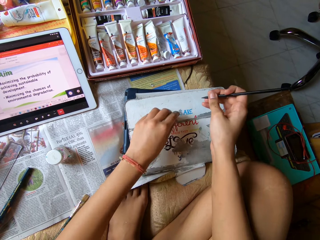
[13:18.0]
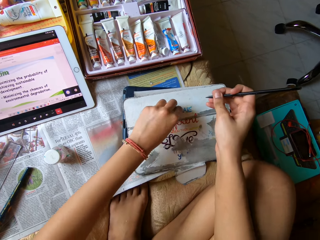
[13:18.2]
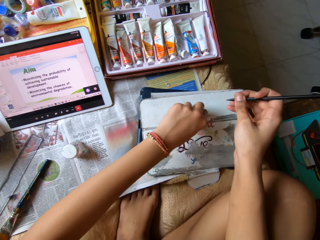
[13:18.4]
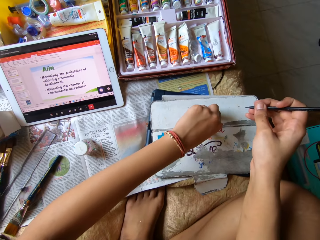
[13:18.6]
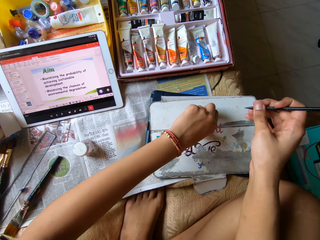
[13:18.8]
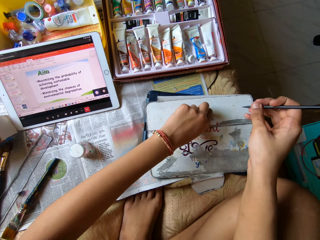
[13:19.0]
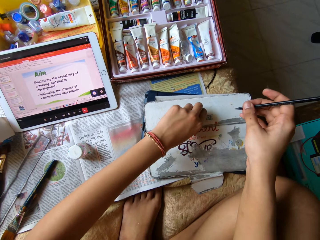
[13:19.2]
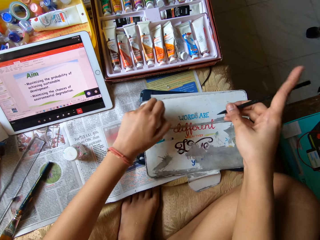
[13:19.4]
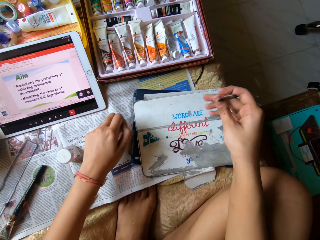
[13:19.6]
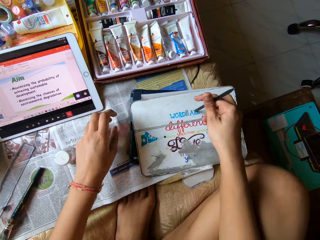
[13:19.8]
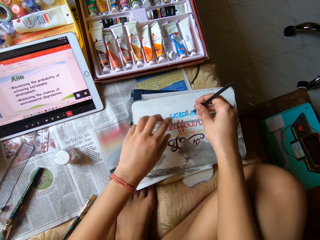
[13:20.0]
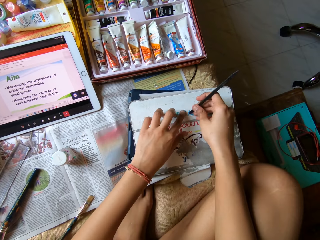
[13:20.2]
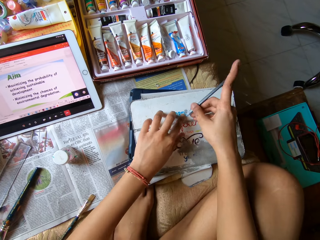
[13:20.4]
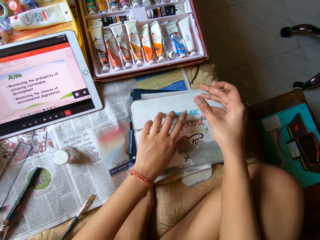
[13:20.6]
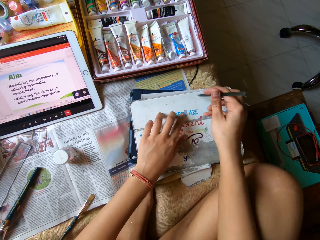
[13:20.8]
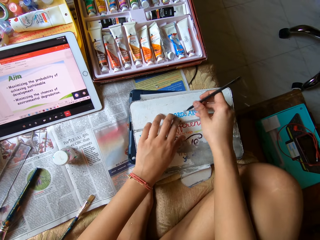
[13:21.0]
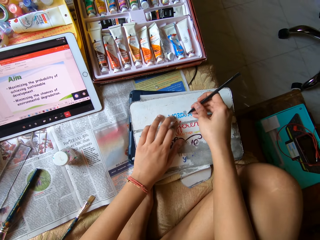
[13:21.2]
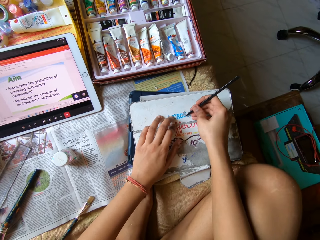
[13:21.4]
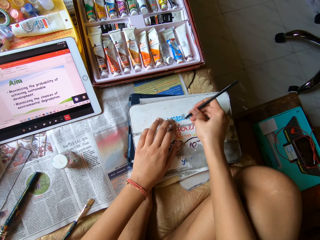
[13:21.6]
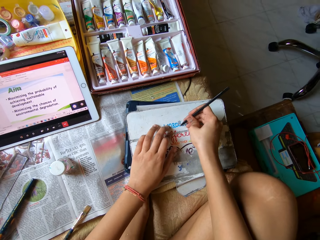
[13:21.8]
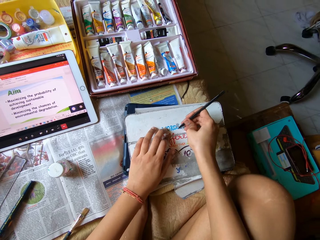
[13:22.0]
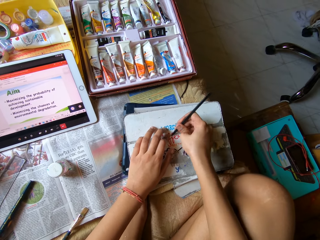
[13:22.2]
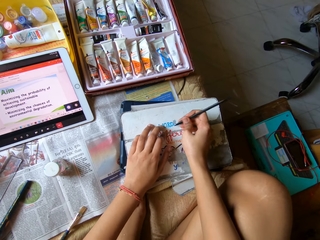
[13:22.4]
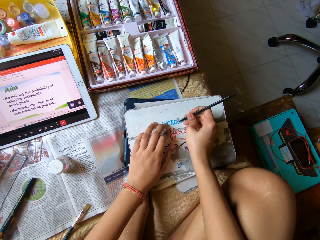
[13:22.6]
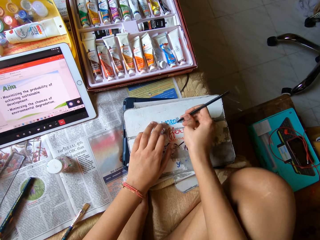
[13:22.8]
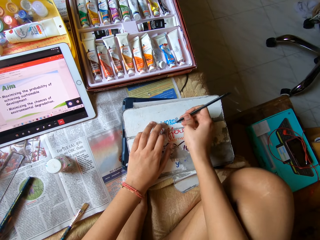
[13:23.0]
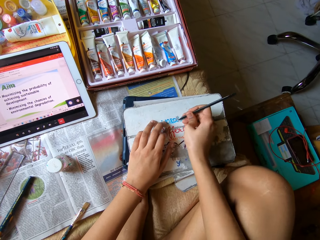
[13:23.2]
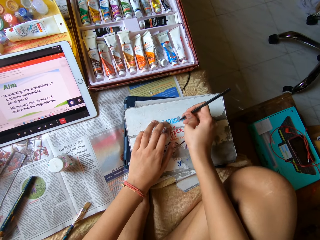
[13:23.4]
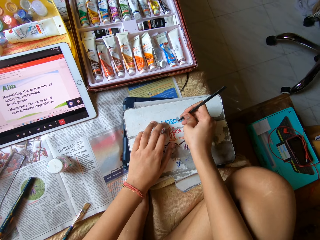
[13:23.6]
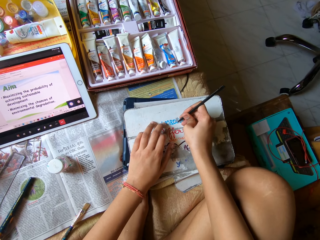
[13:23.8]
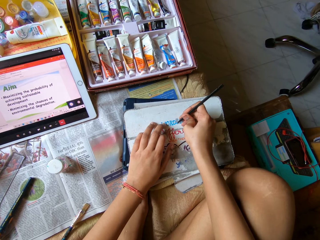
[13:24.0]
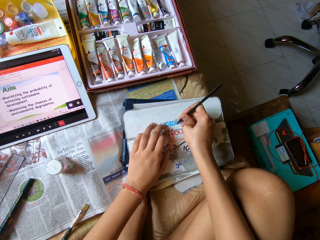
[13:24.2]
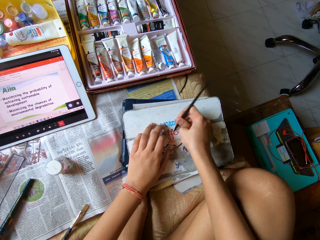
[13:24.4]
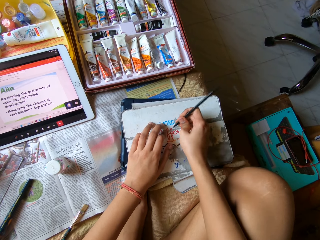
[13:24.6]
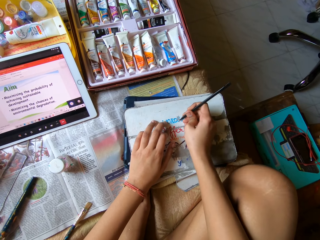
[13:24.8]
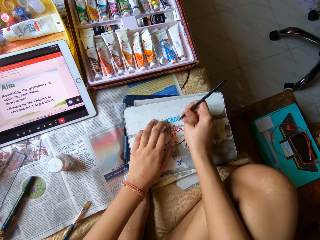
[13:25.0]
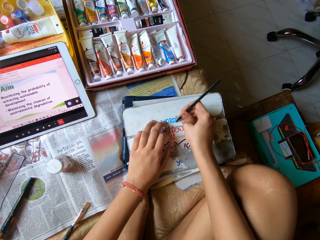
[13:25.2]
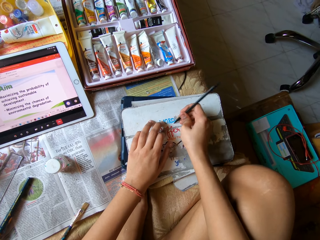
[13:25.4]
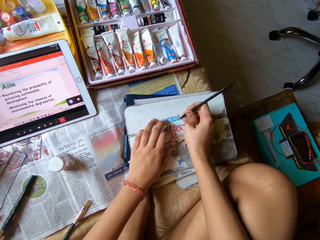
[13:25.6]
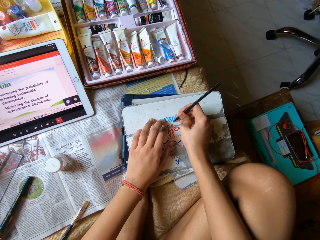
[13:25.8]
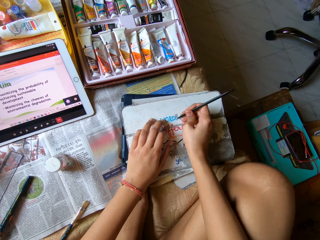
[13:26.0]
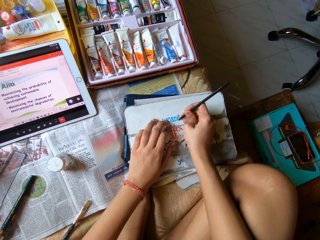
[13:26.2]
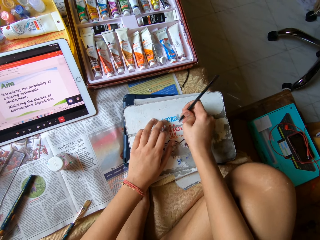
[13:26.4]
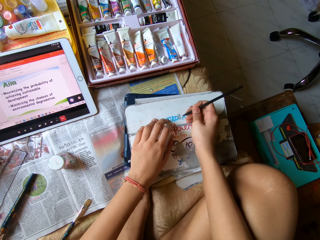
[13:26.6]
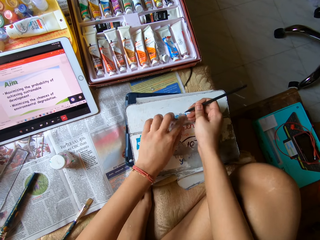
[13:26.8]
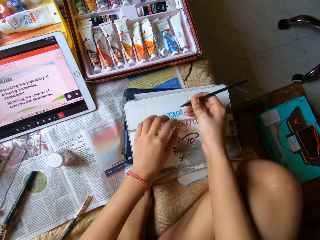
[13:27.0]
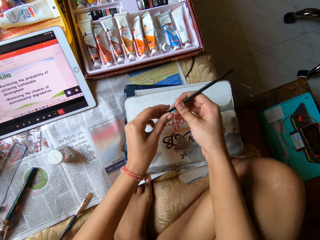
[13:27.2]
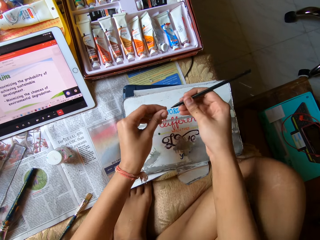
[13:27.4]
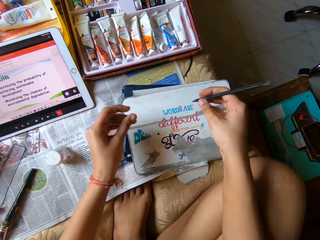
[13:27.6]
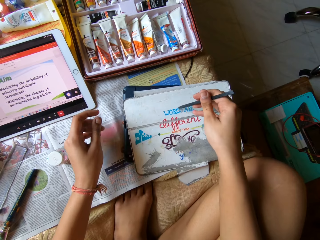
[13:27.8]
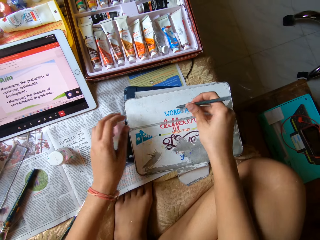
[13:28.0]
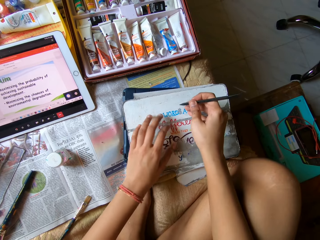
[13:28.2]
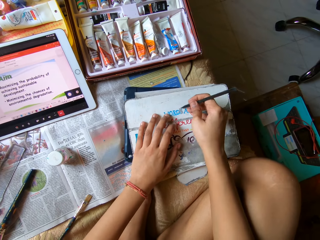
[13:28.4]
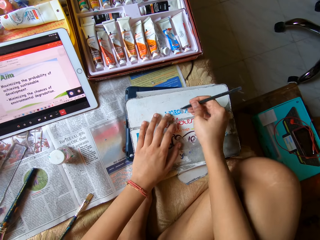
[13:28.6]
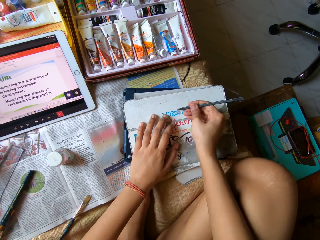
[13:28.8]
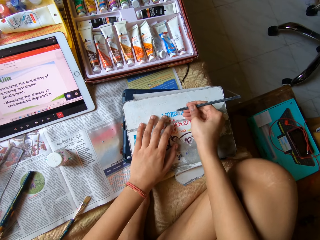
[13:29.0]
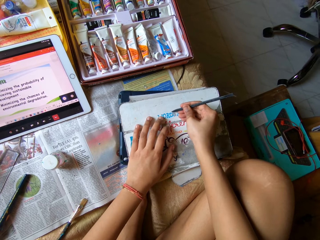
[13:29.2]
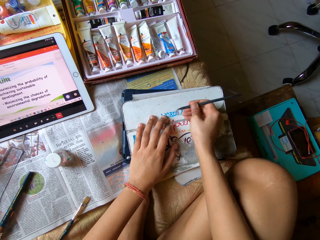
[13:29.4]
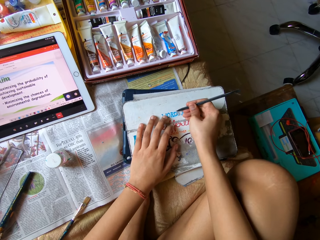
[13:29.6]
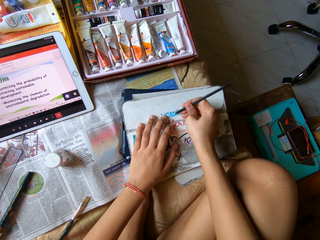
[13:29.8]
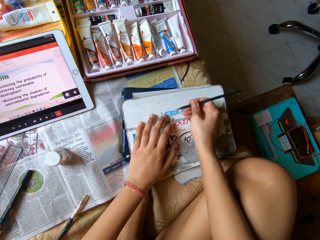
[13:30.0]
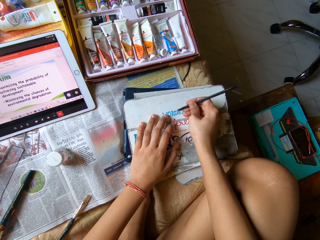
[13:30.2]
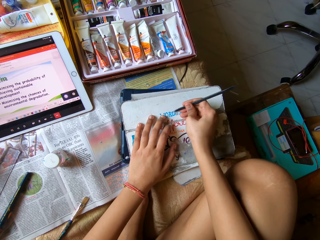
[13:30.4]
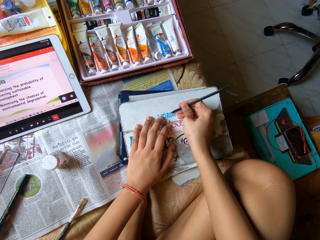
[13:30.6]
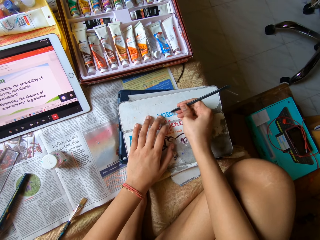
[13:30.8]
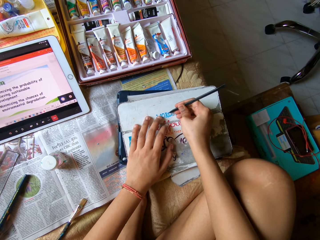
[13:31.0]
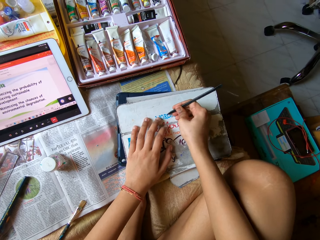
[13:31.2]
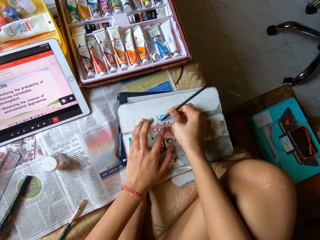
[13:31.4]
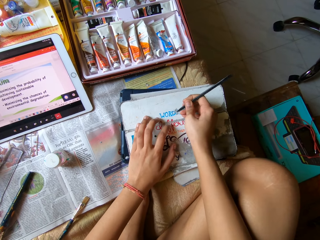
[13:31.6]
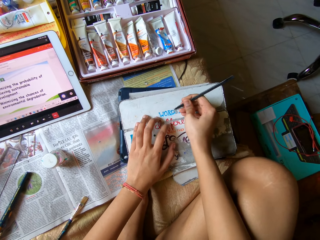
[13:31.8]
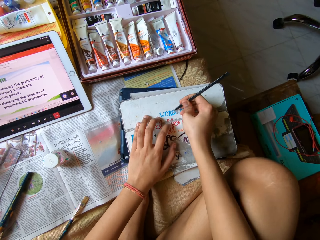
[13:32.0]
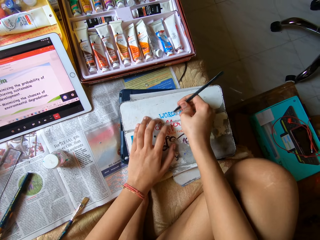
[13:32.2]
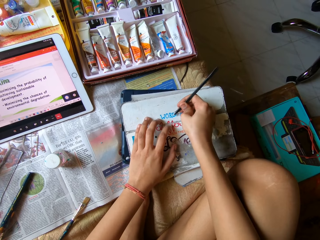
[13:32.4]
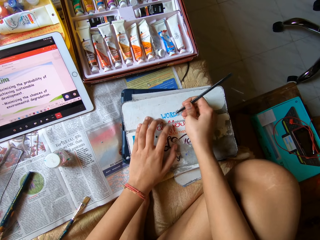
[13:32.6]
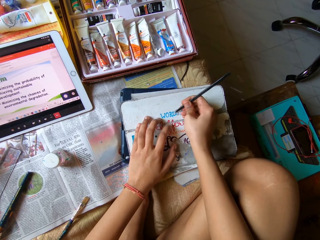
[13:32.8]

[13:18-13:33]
The camera wearer peels the tablet case with her left hand. She removes something on the tablet cover with her left hand. She scrapes the tablet case with a file in her right hand. She removes something on the tablet cover with a pencil. She wipes the tablet case with her left hand. She wipes the file with her left hand. She scrapes the tablet case with the file in her right hand.

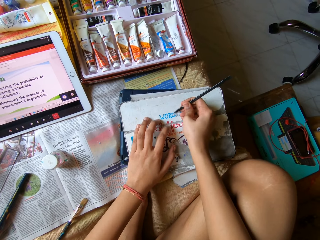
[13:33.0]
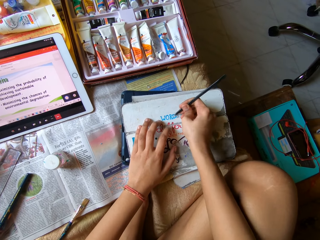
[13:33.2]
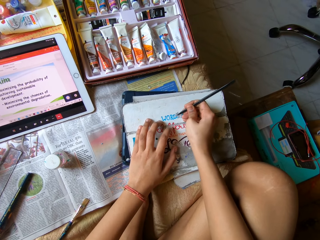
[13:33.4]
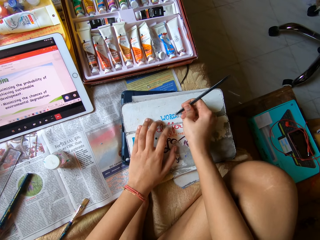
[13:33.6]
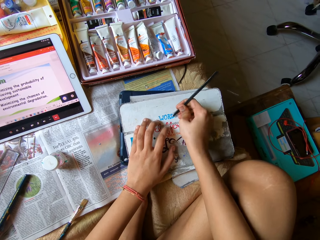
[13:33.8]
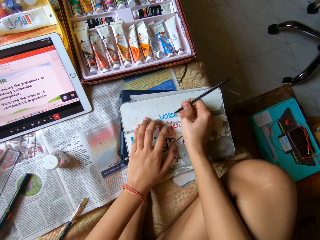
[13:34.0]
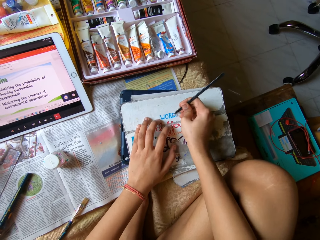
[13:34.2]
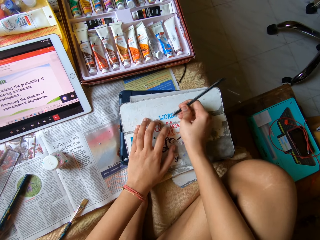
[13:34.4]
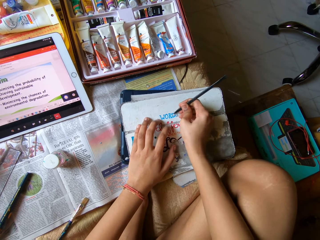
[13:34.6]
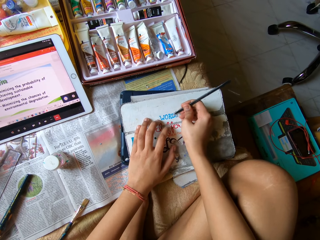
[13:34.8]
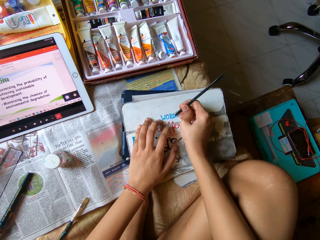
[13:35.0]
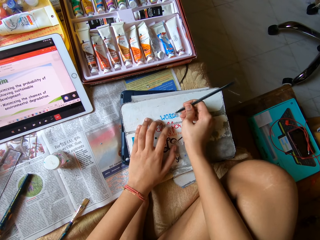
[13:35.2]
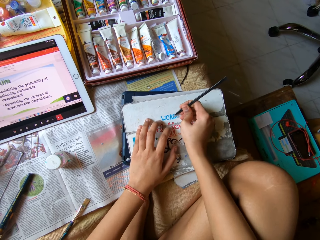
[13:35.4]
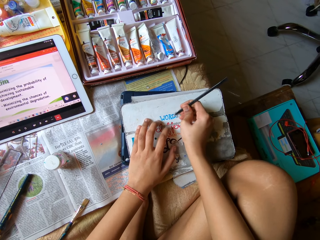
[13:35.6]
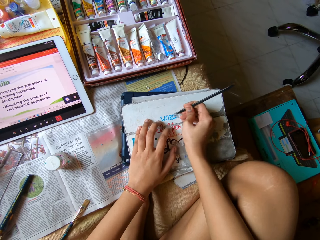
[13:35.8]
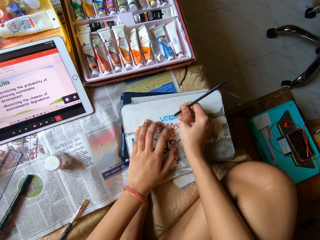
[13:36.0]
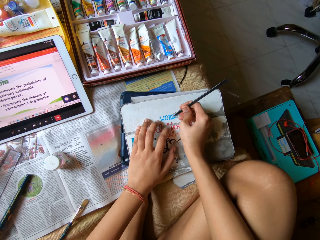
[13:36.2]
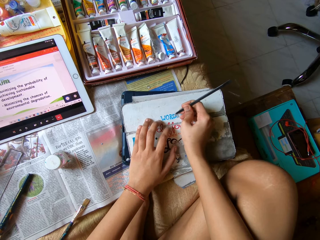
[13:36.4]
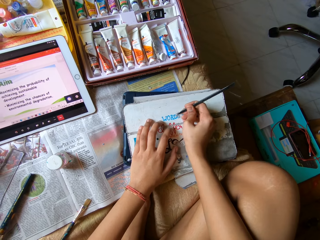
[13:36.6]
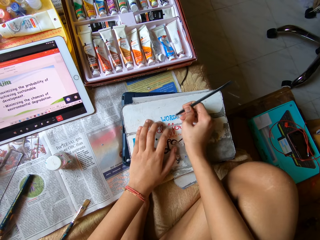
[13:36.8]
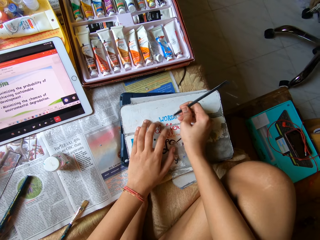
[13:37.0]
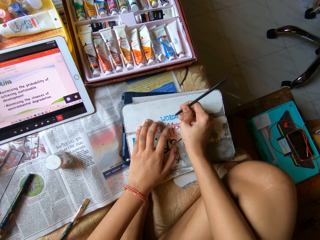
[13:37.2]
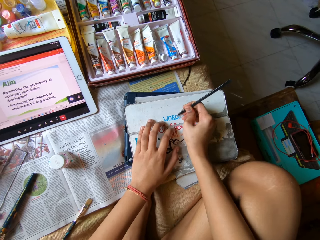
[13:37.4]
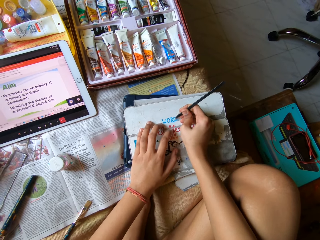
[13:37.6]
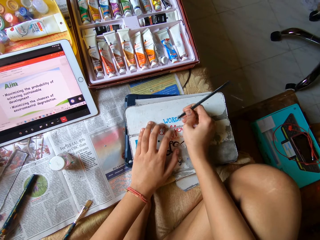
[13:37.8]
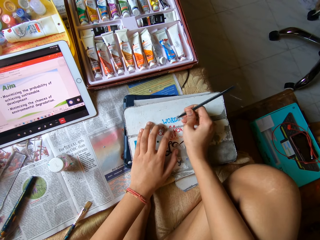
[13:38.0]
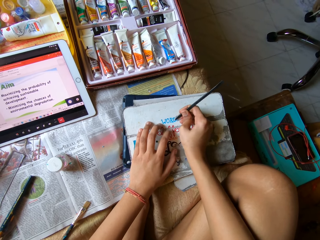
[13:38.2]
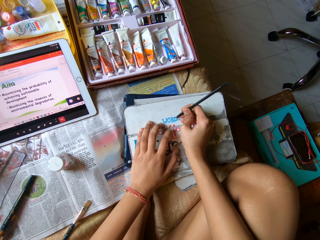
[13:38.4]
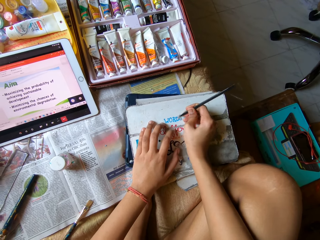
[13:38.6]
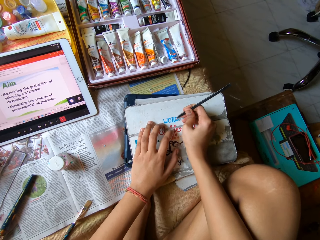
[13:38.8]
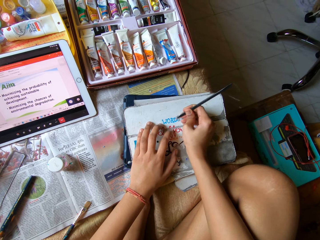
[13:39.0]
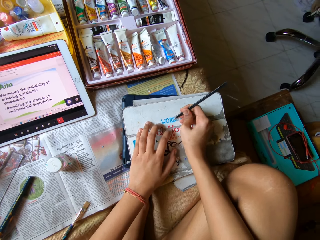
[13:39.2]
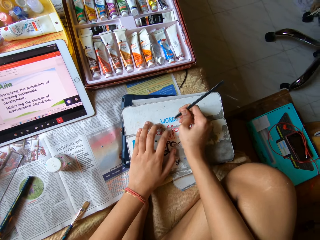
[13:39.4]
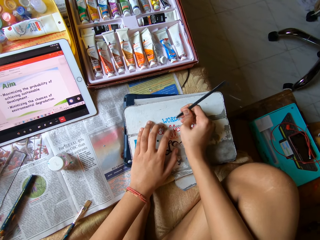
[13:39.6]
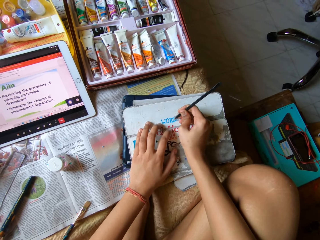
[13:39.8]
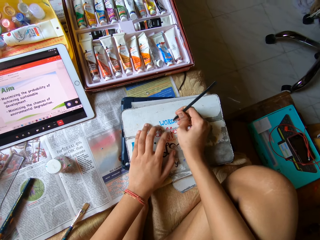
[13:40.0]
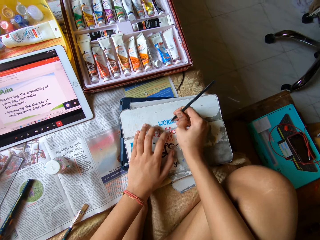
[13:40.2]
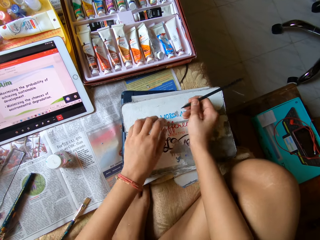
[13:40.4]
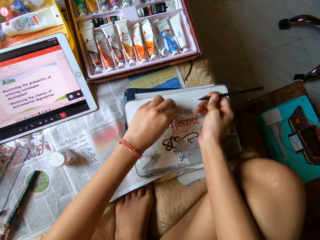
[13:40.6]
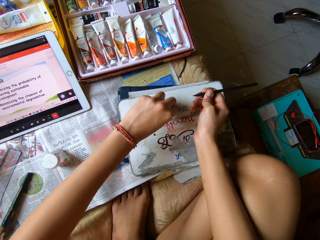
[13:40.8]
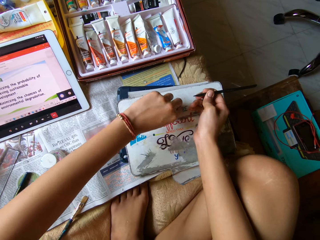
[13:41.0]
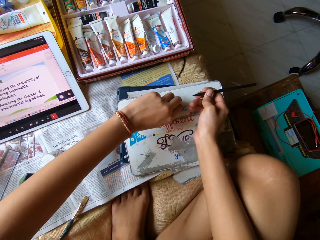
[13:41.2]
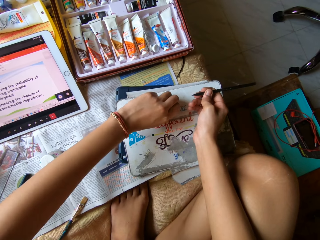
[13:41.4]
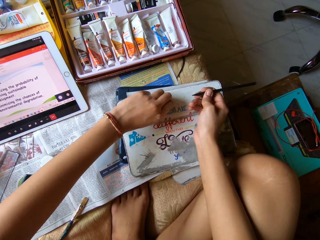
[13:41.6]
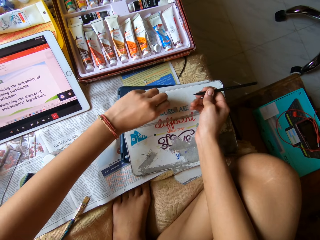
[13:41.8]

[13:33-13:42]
The camera wearer peels the tablet case with her left hand.
